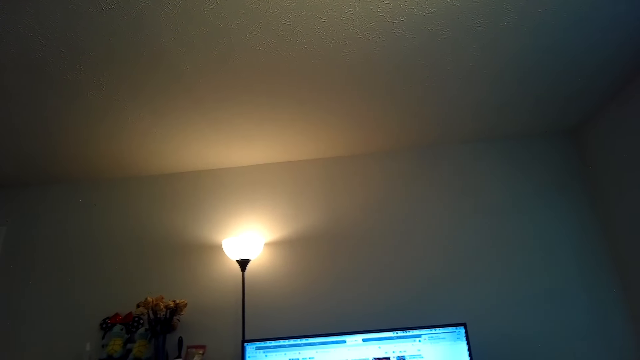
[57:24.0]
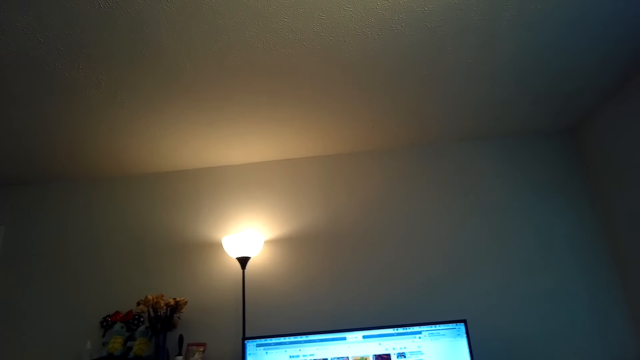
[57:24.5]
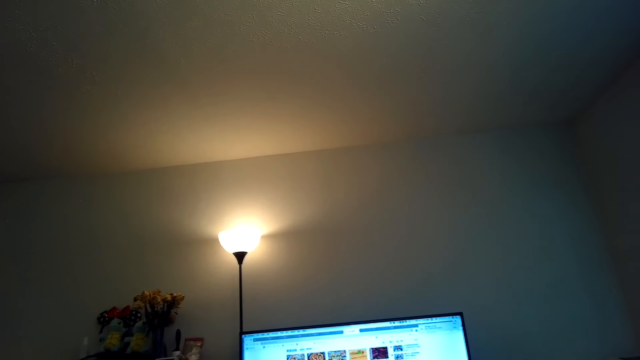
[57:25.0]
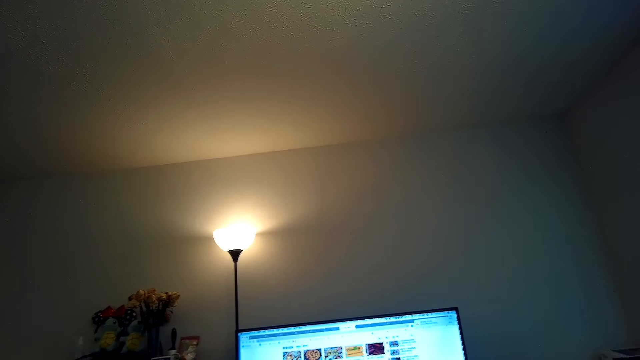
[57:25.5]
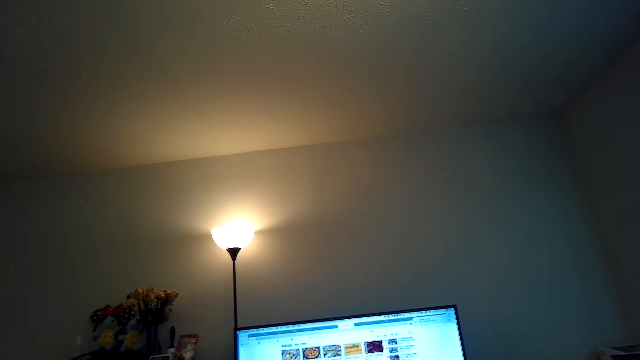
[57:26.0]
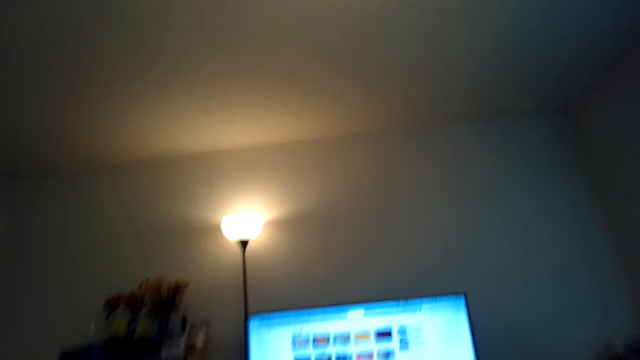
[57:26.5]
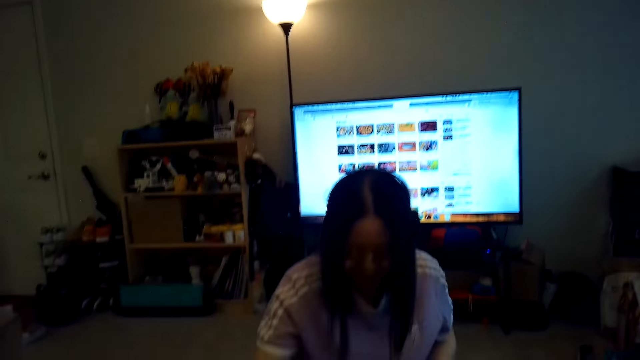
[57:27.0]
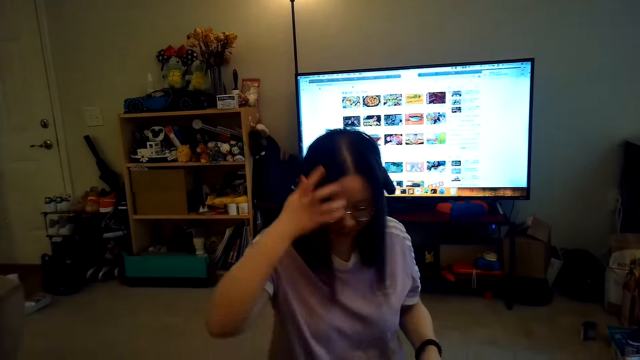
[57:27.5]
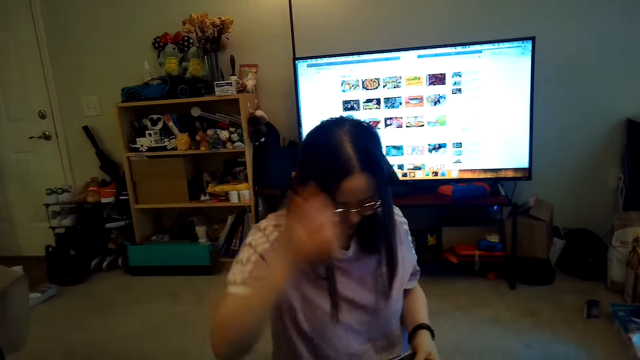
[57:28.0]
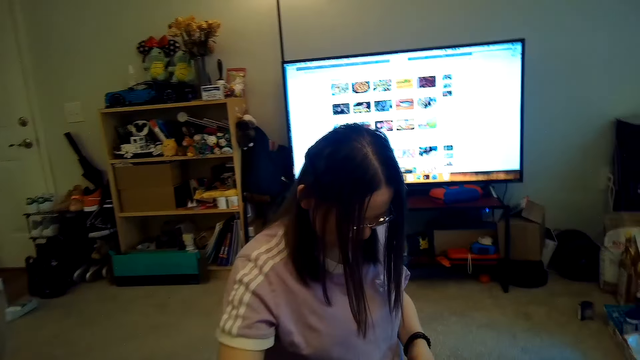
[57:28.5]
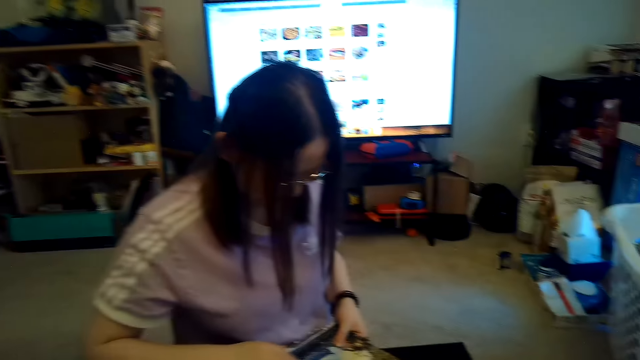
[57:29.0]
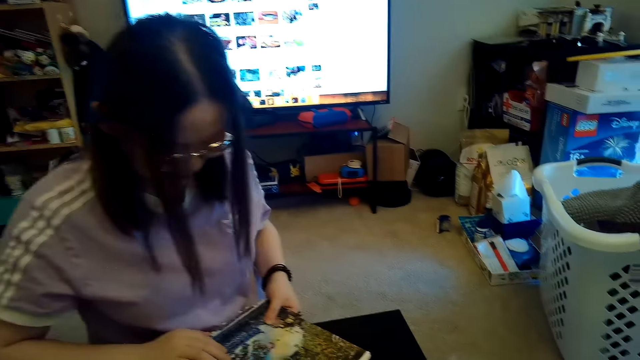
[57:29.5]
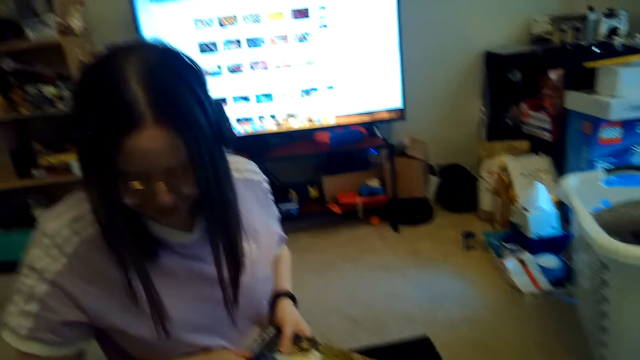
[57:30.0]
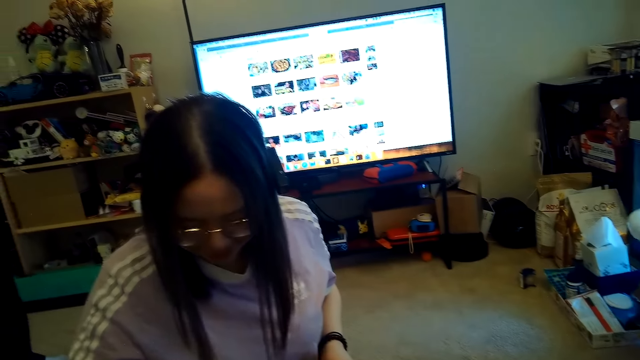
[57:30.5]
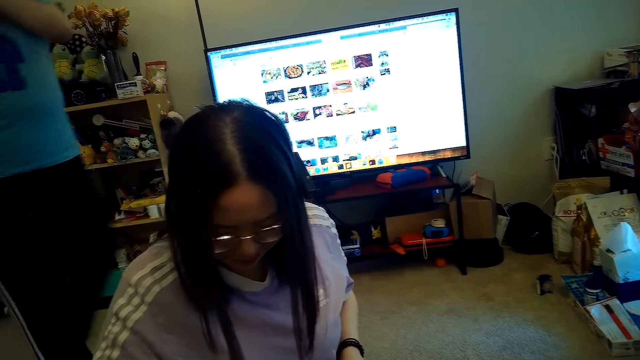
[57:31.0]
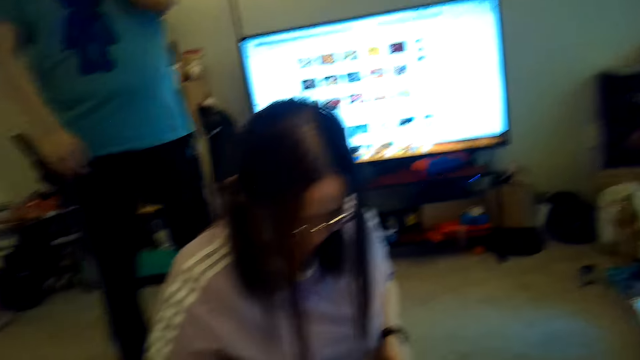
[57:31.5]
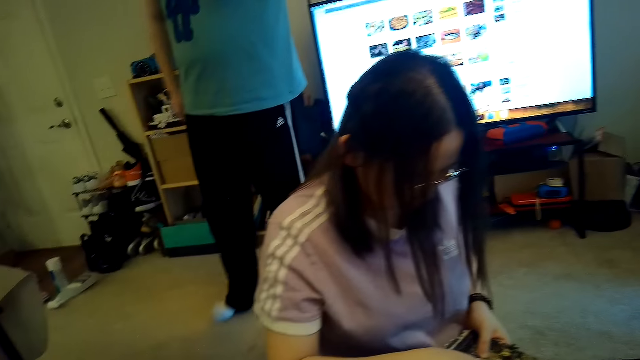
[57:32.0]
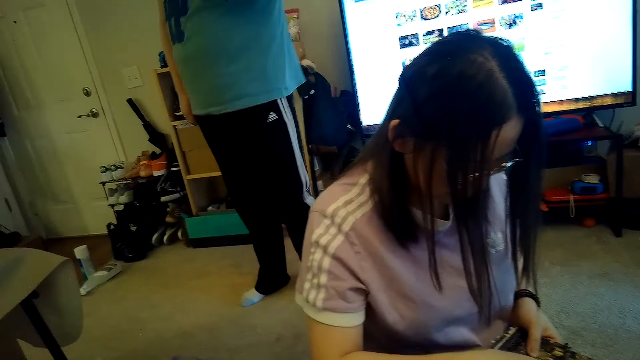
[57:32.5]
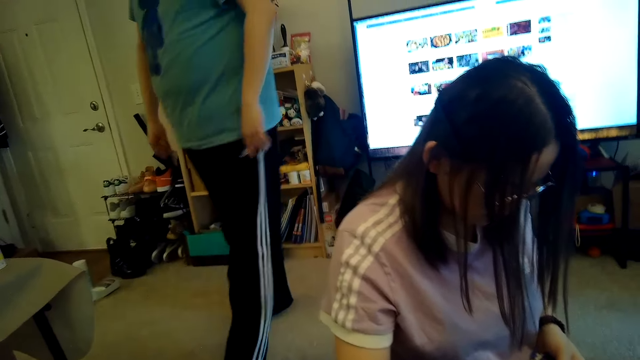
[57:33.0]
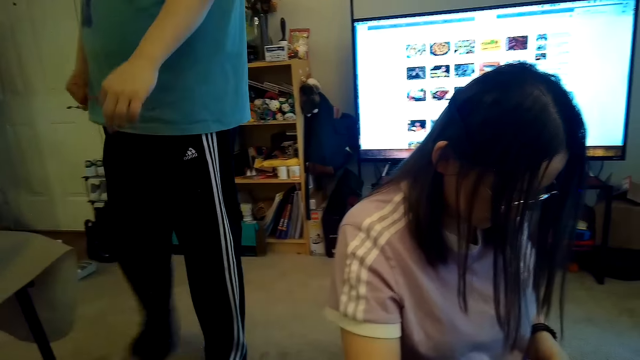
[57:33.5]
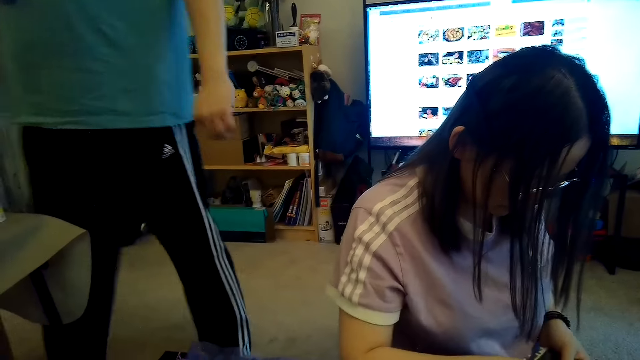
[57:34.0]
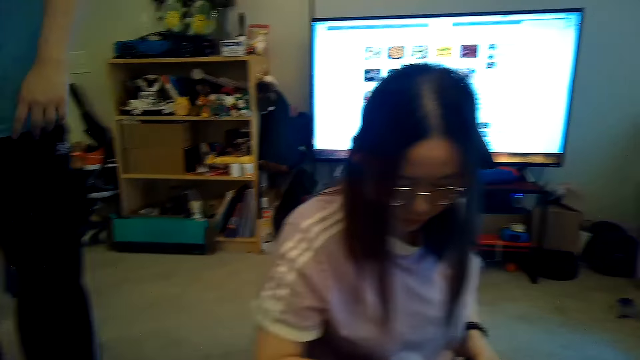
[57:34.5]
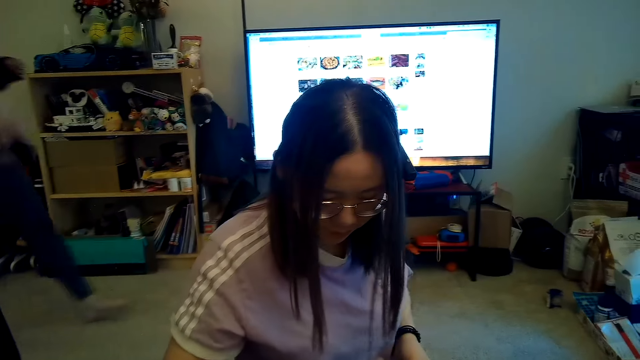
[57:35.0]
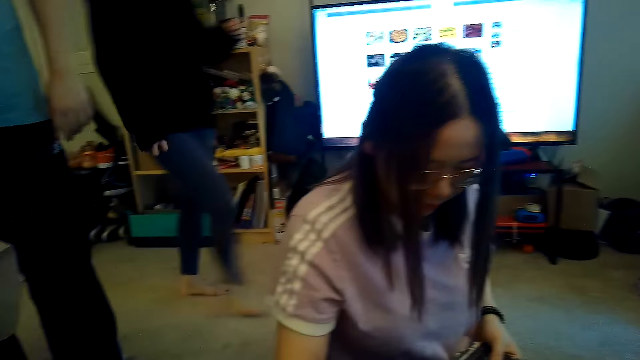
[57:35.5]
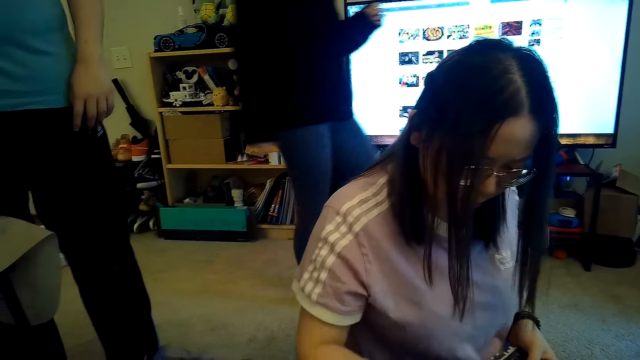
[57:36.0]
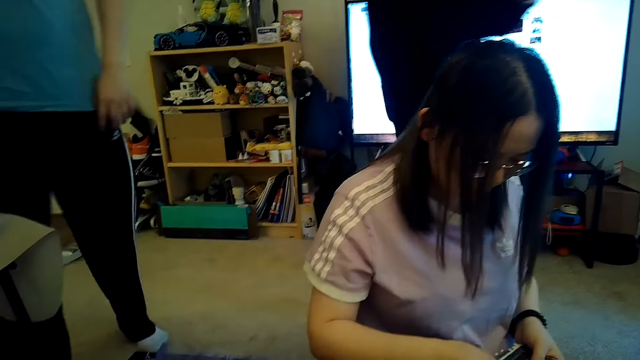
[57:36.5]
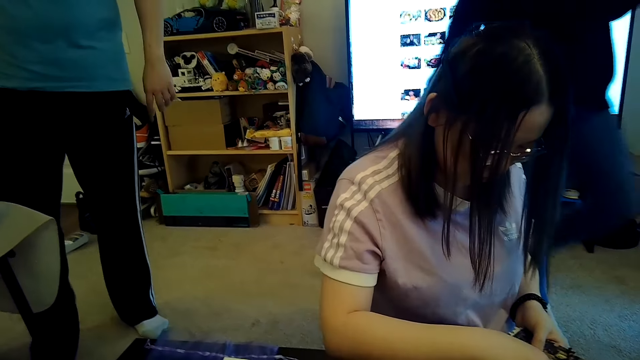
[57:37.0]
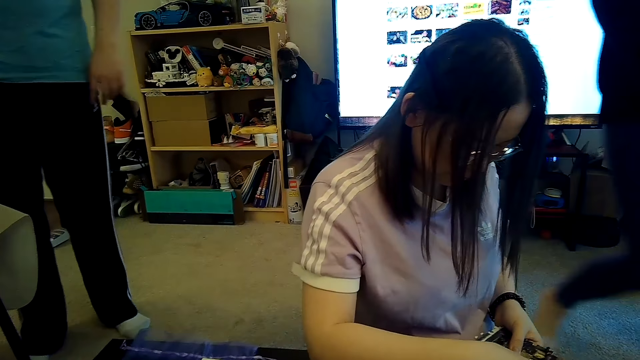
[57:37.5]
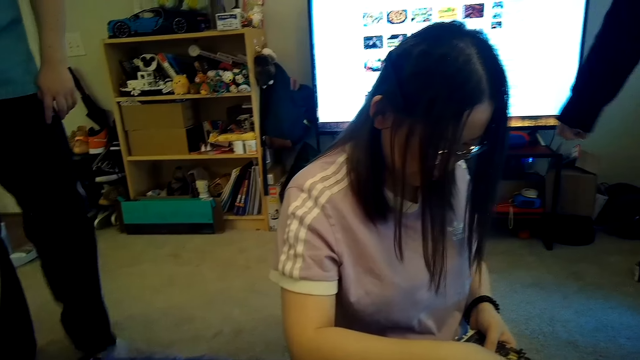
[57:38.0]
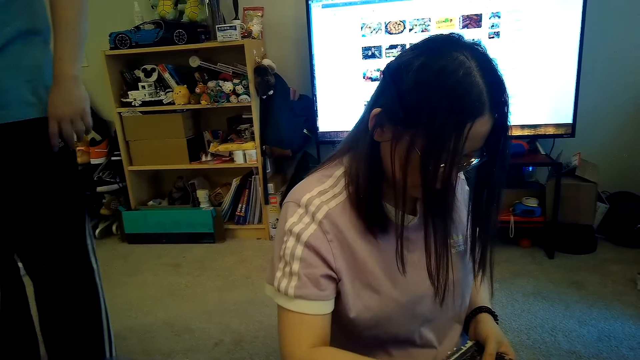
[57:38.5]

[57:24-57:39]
A person talks. Another person talks. A third person walks. The first person walks towards the camera wearer.

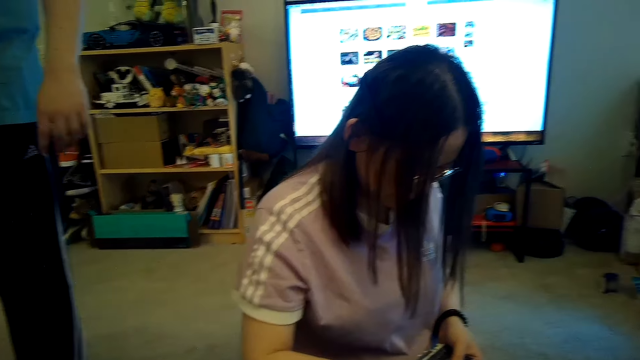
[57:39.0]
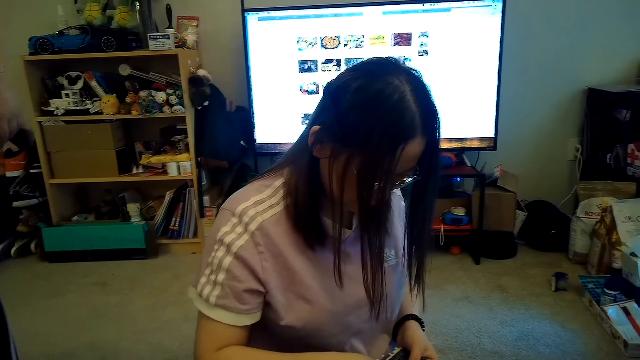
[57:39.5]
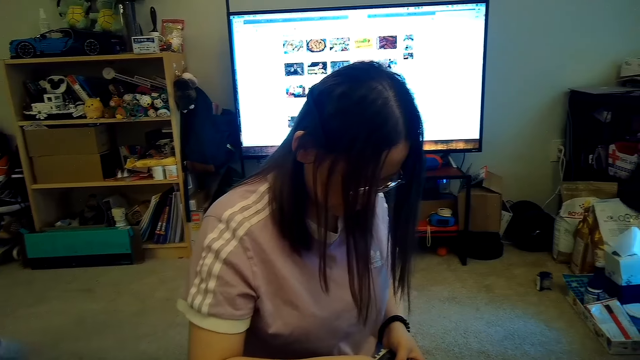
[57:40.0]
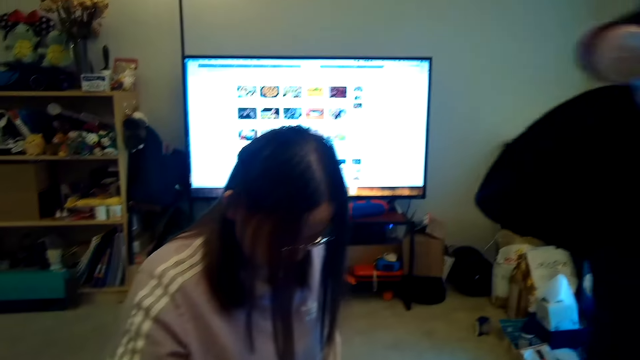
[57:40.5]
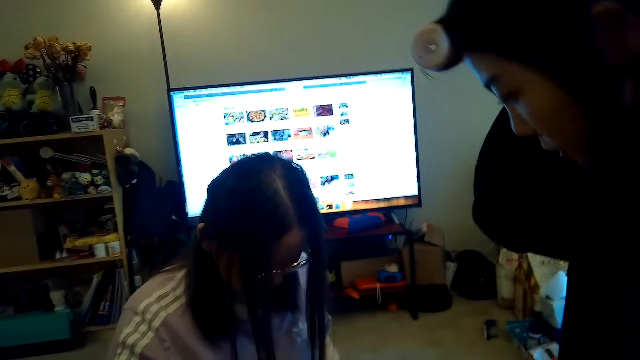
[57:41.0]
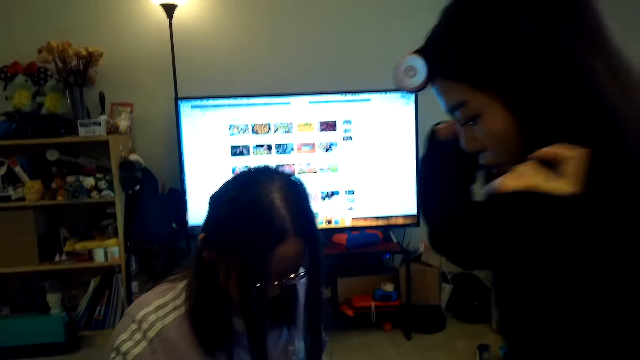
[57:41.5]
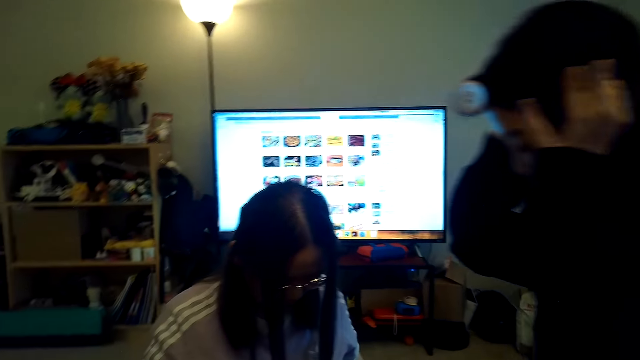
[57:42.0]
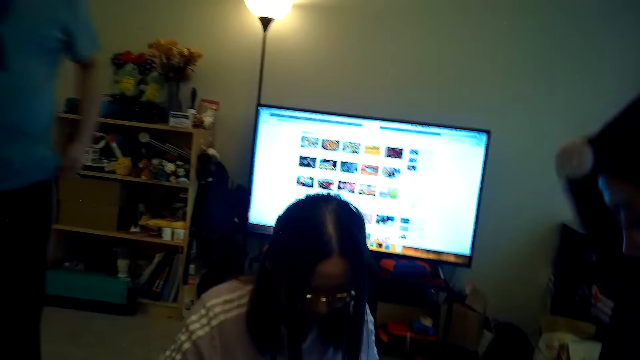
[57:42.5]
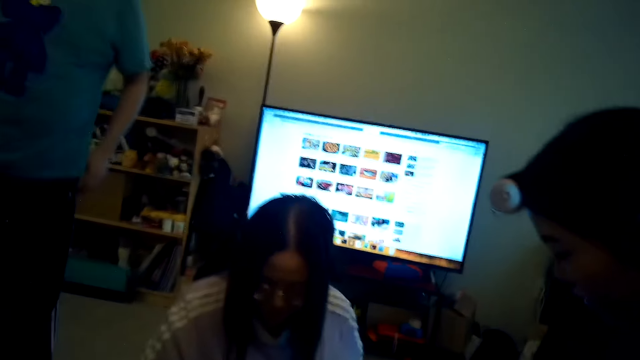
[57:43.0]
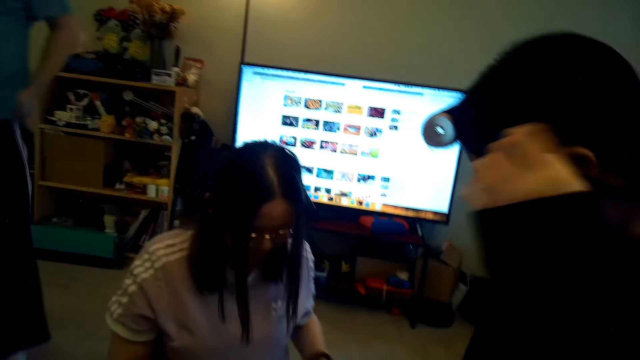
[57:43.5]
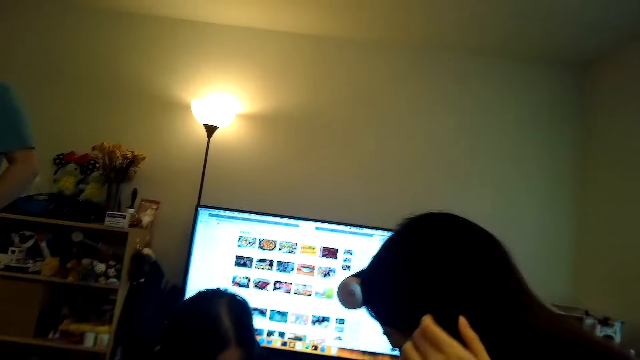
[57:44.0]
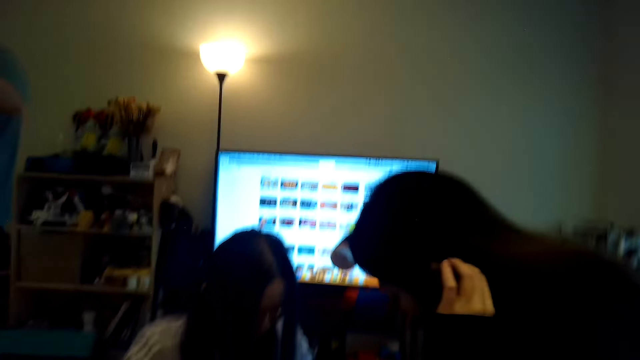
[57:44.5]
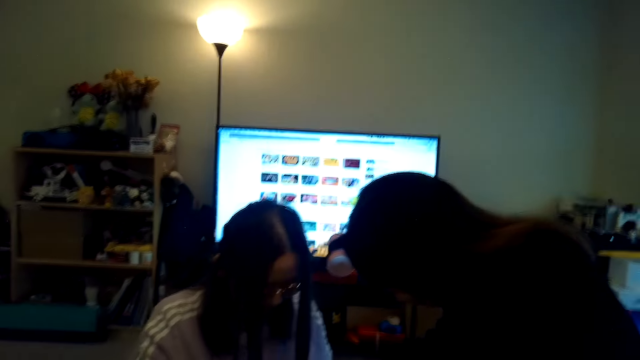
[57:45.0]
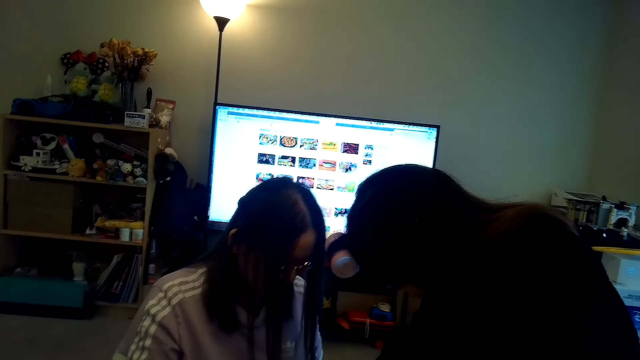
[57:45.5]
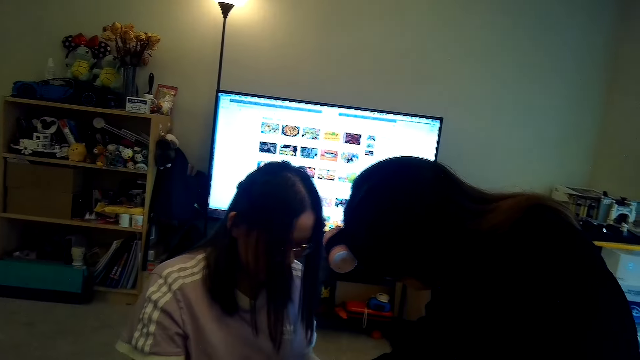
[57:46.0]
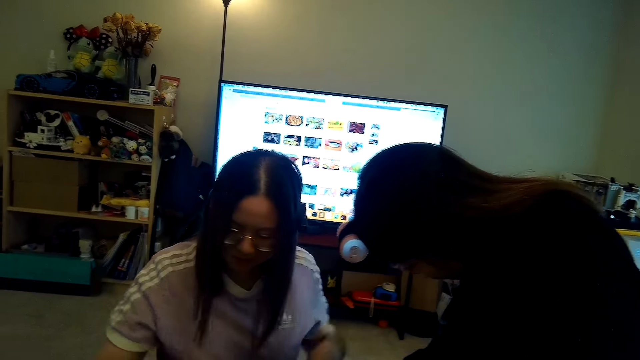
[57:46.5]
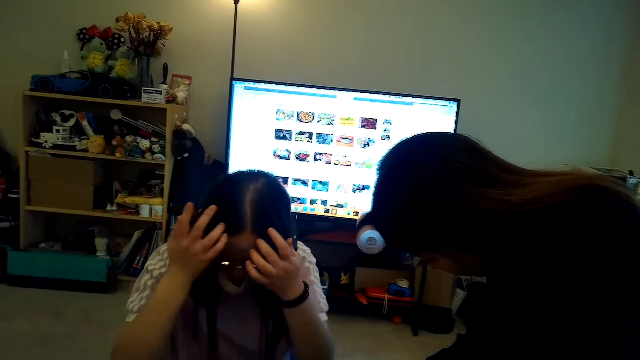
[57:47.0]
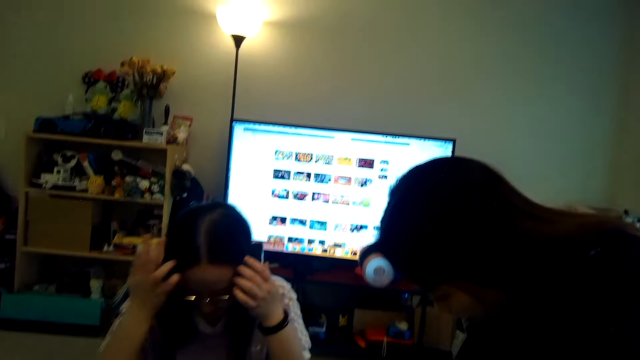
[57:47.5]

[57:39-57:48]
A person sits next to the camera wearer and touches her hair with both hands. Another person puts his hands in his pockets. The camera wearer talks. The first person joins puzzle pieces on the table with a third person. A person talks.
